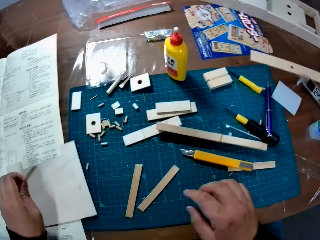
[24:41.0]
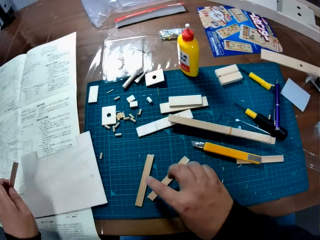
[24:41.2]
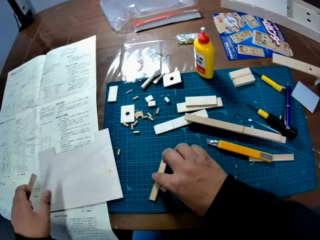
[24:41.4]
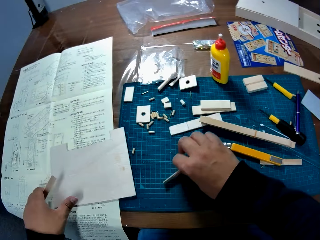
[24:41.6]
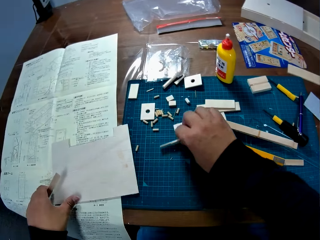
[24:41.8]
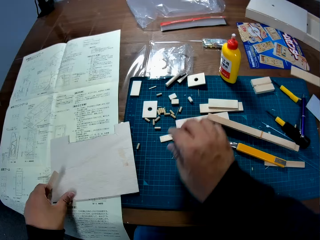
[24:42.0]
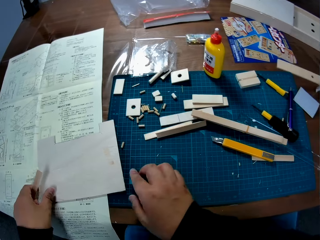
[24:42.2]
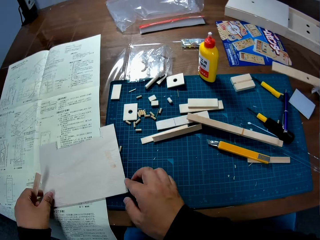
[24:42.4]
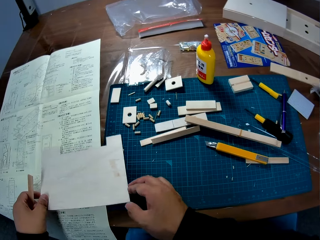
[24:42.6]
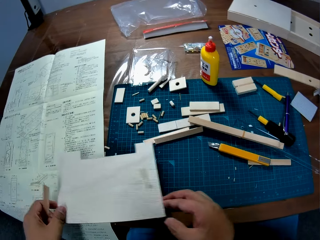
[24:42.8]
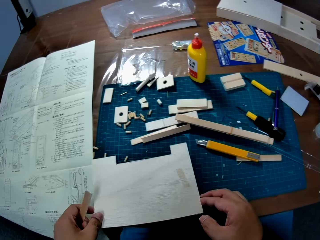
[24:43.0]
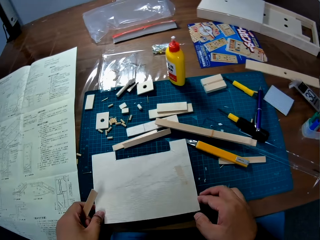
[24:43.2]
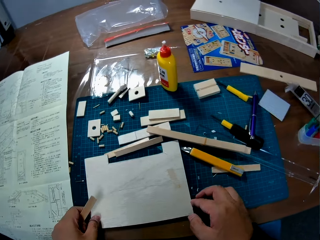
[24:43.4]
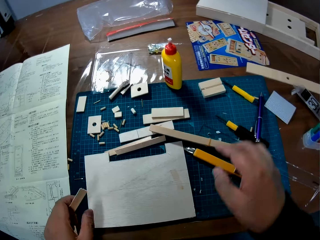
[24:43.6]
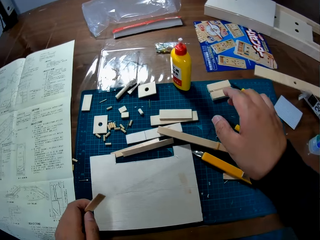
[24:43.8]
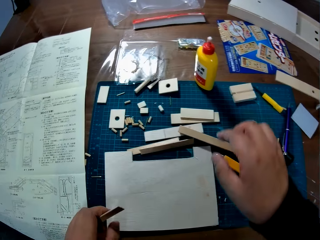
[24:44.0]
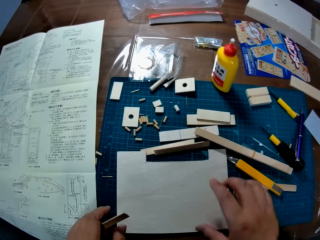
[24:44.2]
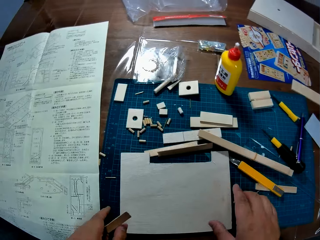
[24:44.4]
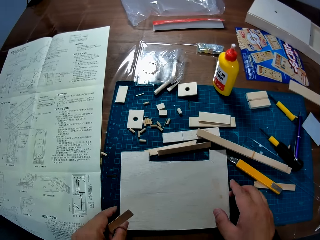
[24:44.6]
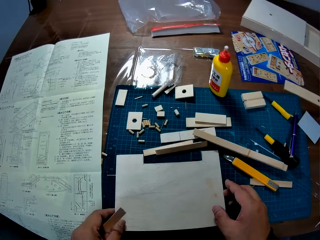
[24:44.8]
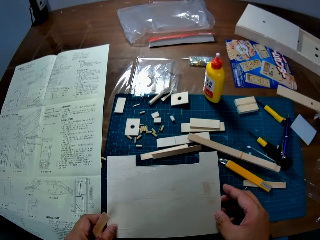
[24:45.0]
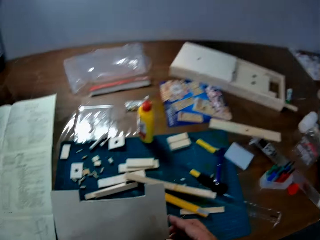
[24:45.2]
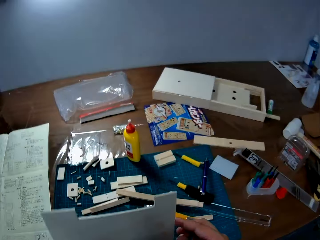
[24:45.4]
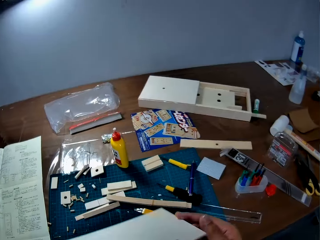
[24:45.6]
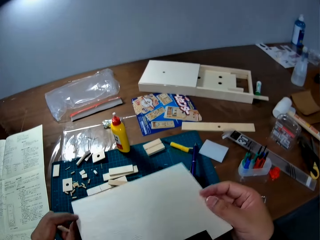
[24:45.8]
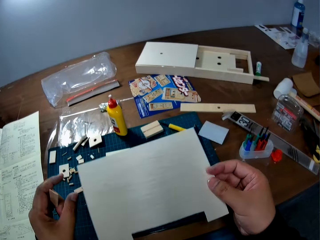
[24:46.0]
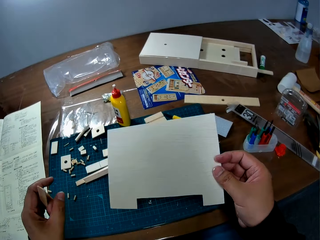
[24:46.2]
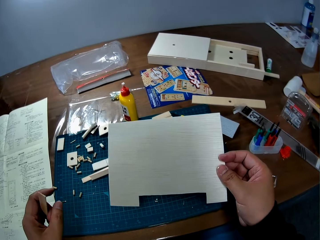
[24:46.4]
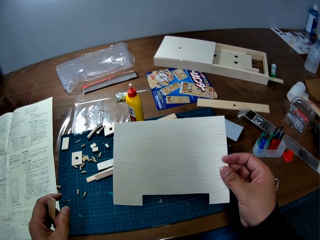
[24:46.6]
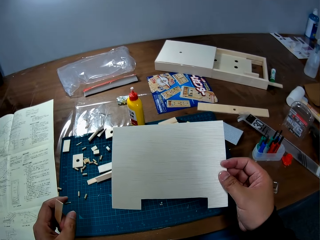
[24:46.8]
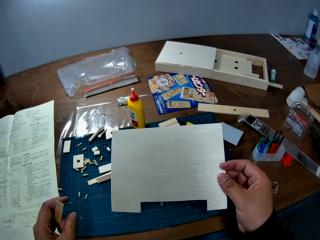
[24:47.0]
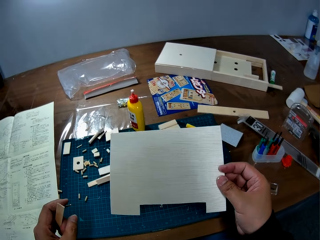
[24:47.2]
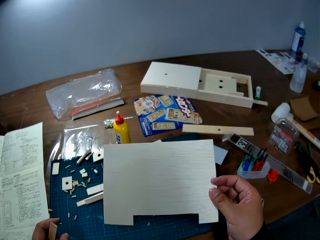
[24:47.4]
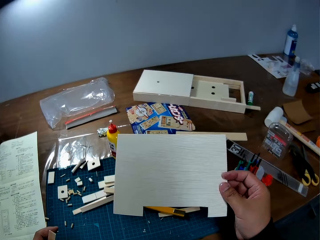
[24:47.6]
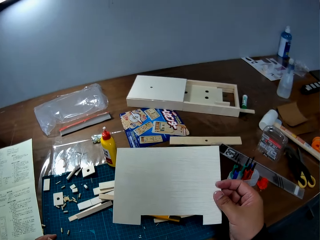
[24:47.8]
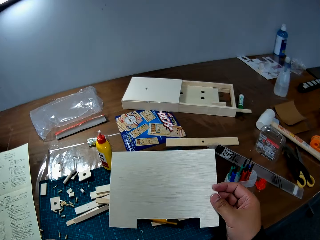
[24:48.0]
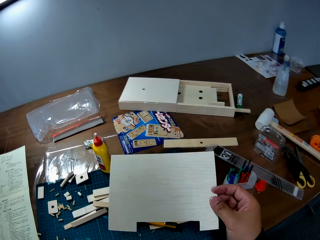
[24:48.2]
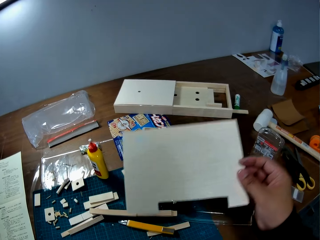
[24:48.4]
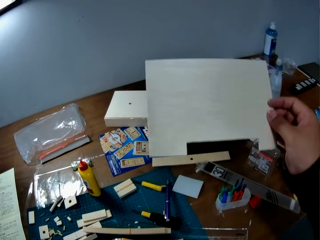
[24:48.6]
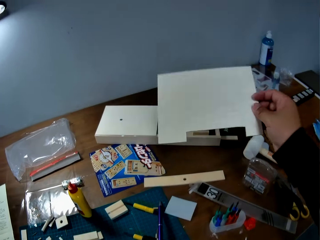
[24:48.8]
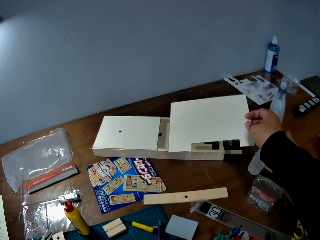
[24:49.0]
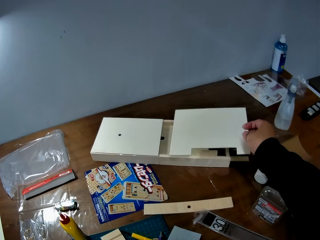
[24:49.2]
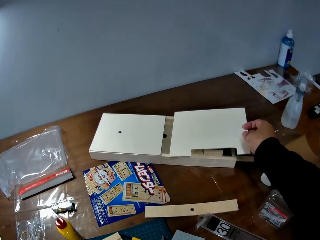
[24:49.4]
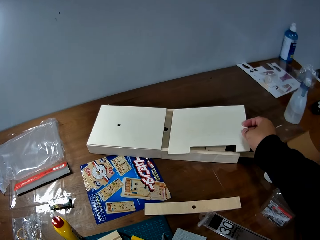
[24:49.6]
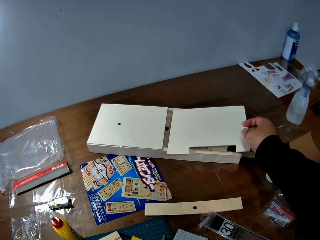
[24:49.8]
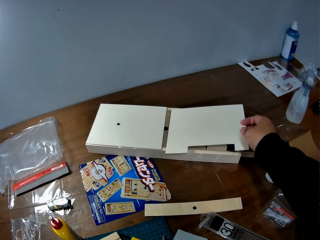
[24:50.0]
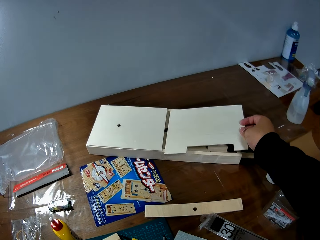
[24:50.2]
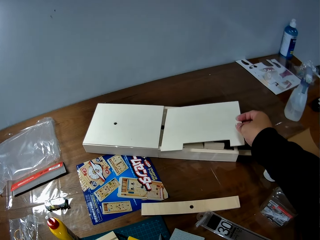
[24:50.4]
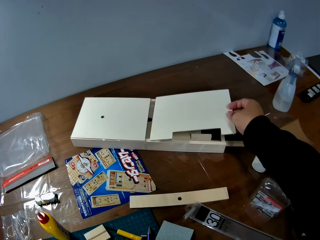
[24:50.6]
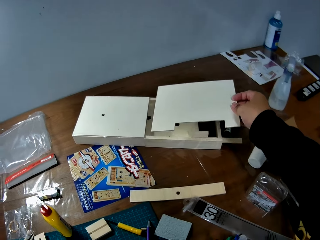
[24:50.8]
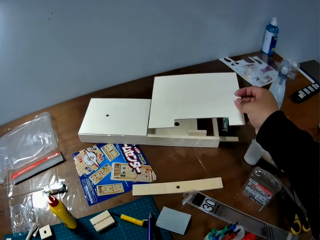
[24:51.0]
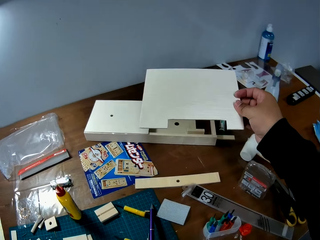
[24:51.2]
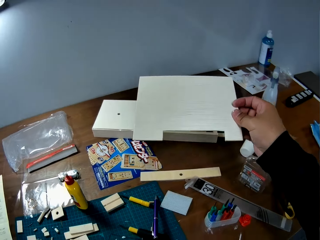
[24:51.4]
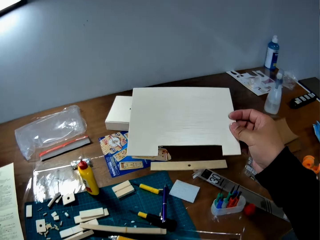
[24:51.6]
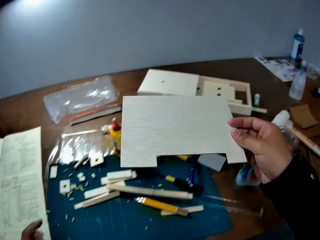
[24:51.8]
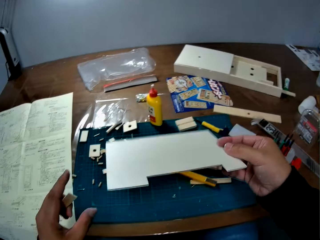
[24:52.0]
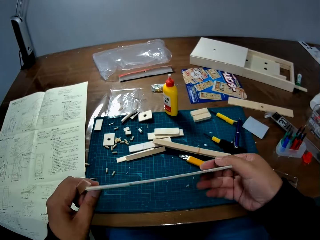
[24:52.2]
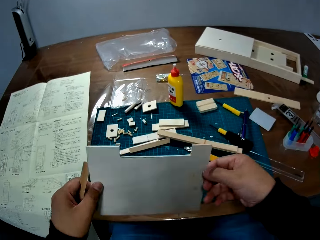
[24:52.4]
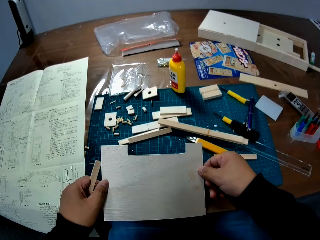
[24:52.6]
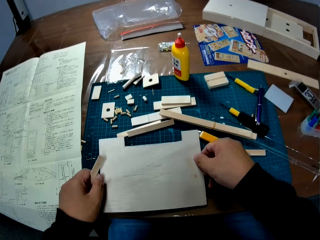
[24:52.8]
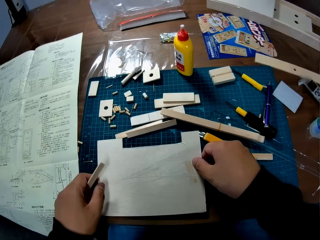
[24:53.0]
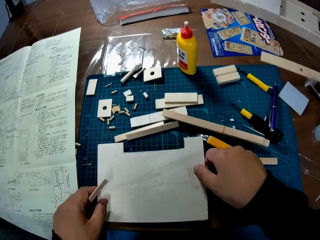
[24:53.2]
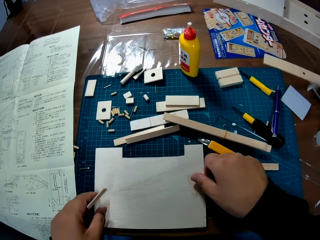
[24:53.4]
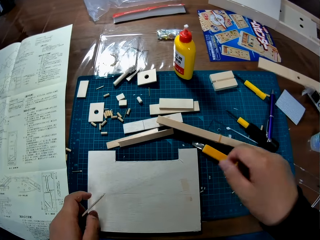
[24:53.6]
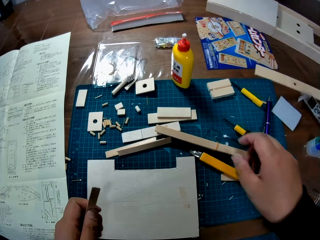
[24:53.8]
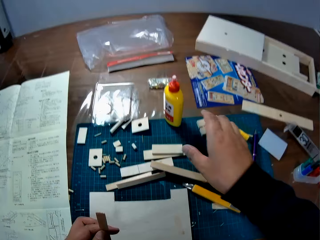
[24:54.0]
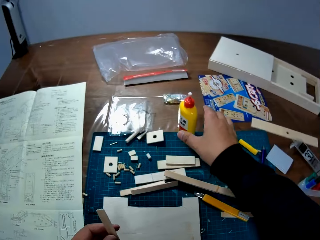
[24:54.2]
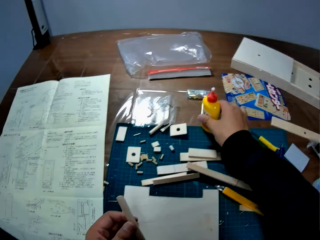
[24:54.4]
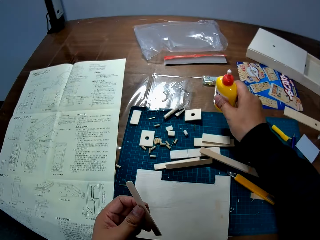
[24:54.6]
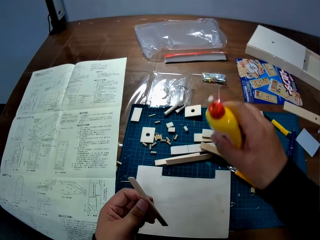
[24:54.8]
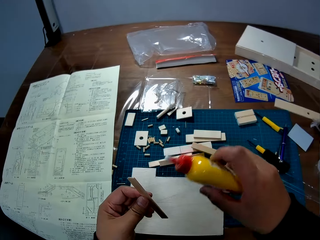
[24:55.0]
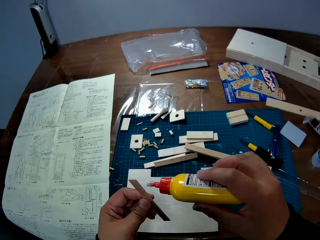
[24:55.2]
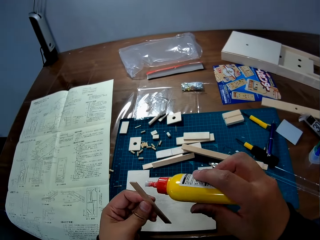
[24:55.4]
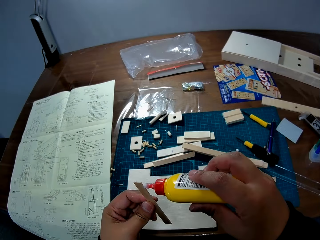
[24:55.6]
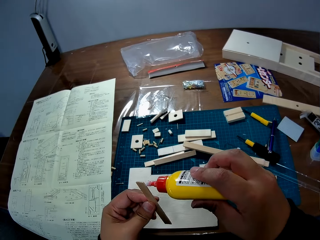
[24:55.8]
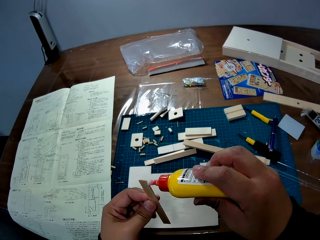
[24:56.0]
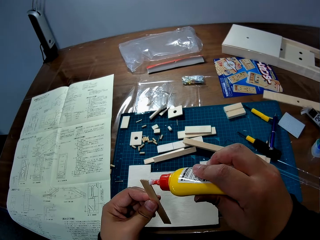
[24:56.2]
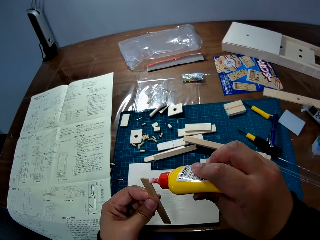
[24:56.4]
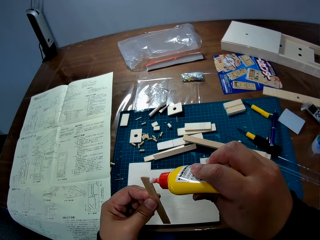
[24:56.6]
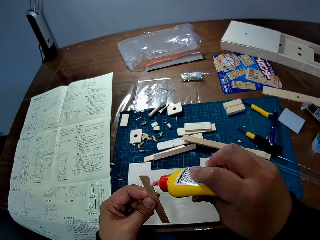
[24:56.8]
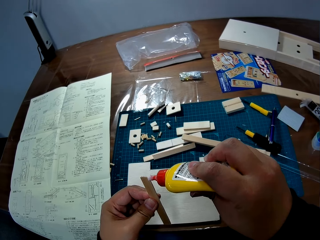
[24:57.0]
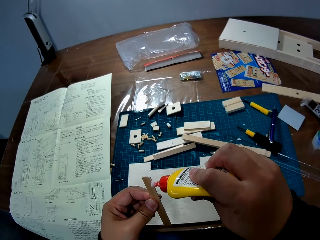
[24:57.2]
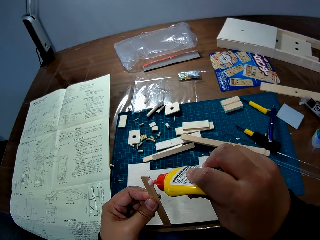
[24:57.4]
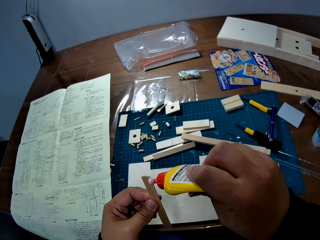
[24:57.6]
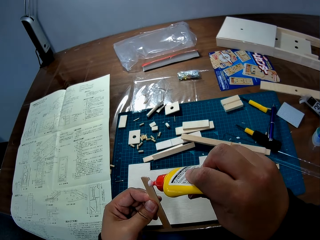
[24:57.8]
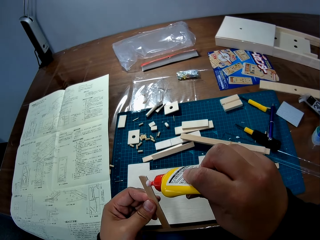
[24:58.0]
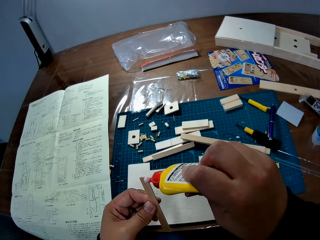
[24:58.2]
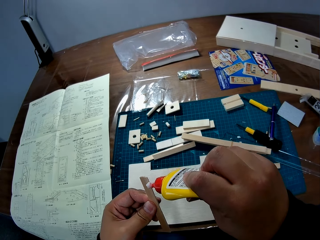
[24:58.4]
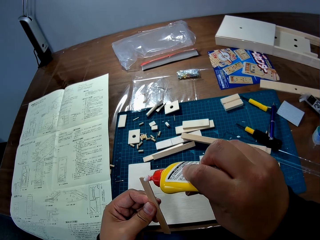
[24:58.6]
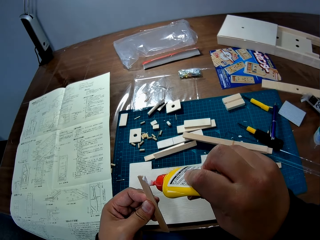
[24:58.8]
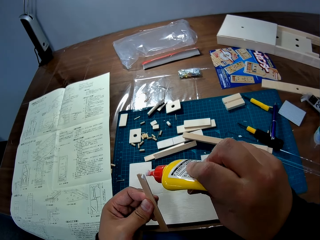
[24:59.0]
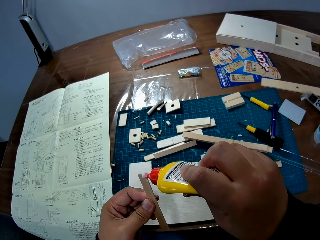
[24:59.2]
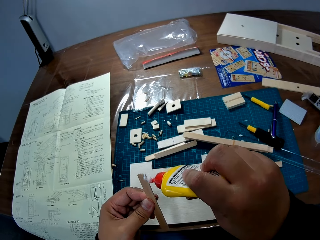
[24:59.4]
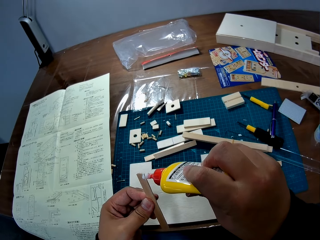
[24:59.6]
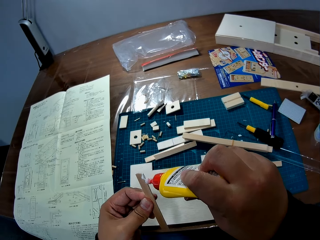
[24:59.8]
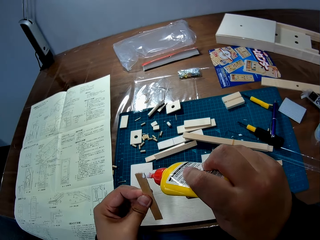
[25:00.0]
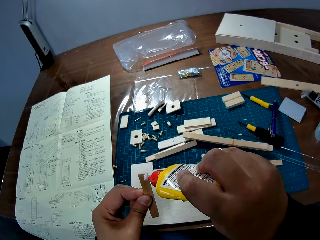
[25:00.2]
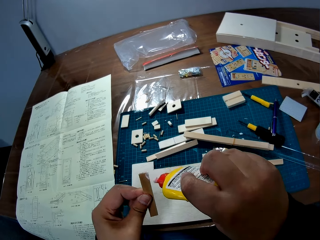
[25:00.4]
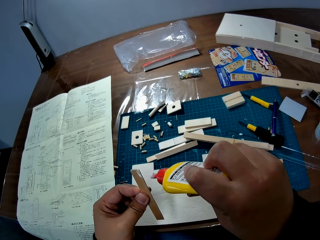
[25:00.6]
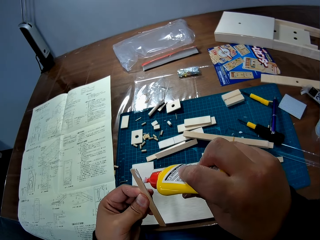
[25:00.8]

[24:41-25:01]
The camera wearer turns to the right end of the table. She picks a modeling piece, lifts the modeling piece off a modeling board, and adjusts a piece of wood on the table with her right hand. She puts the modeling pieces on a cutting mat. She carries the flat piece of wood or modeling board from the table with her two hands. She drops the flat piece of wood on the table with her two hands. She carries the flat piece of wood from the table with her two hands. She turns the piece of wood to the other side. She holds the modeling board. She sets the flat piece of wood on a wooden model on the table. She moves the flat wood away from the wooden model with her right hand. She flips the modeling board. She drops the piece of wood on the table with her two hands. She picks up a glue bottle from the table with her right hand. She applies the glue on the piece of wood in her right hand.
